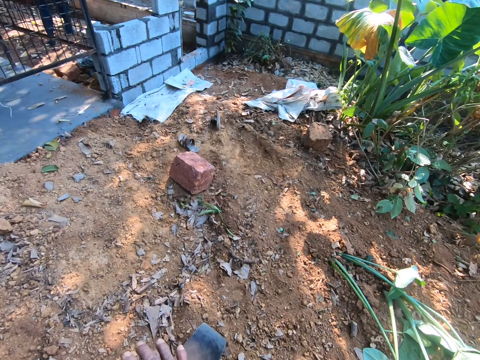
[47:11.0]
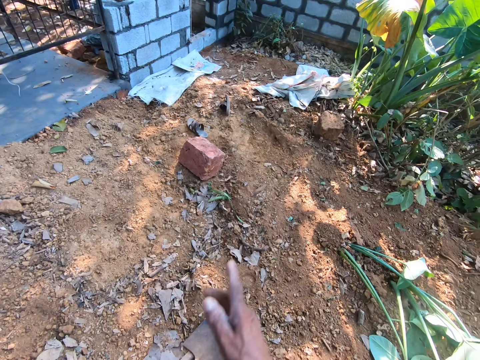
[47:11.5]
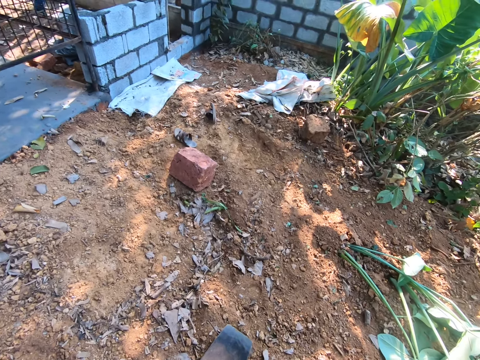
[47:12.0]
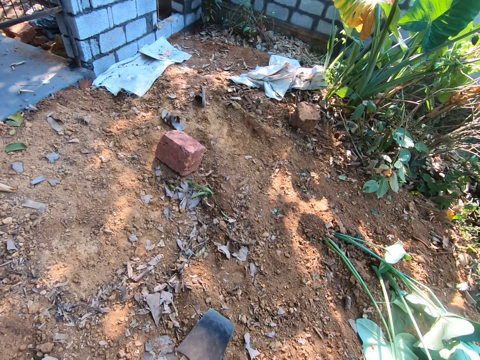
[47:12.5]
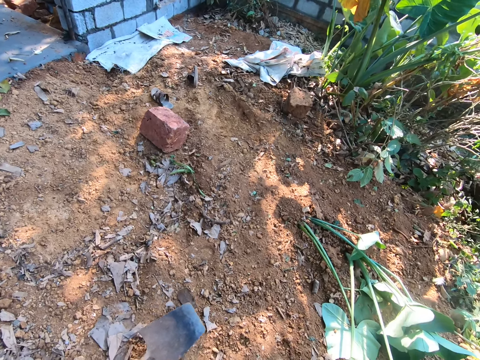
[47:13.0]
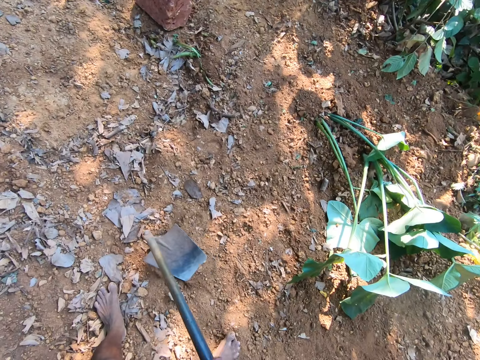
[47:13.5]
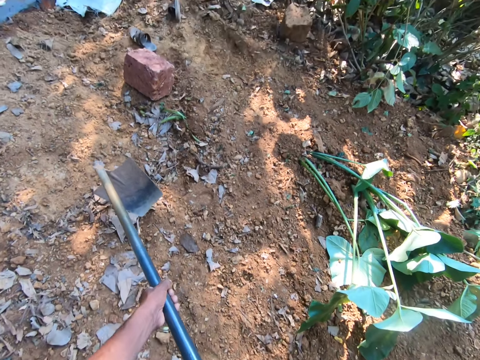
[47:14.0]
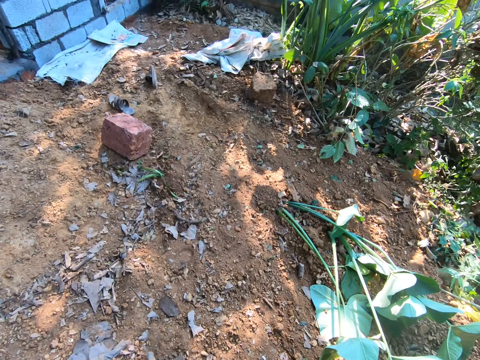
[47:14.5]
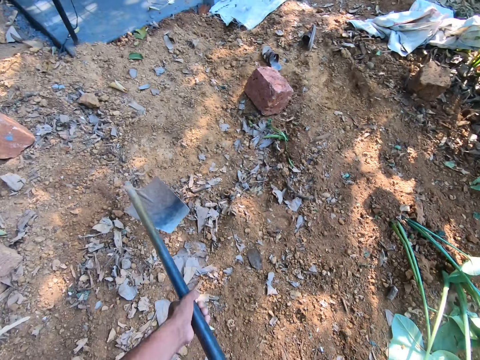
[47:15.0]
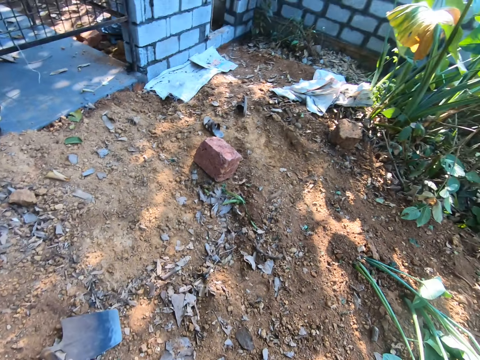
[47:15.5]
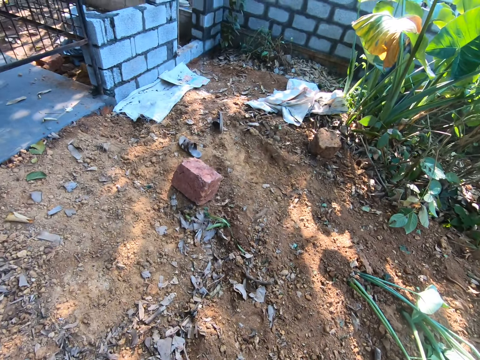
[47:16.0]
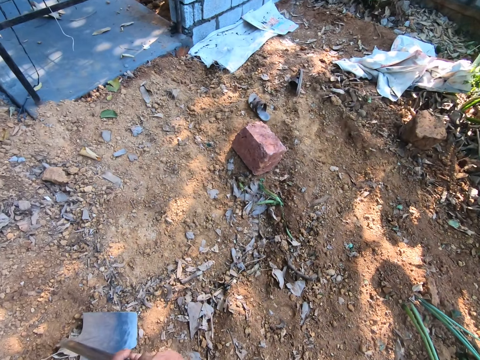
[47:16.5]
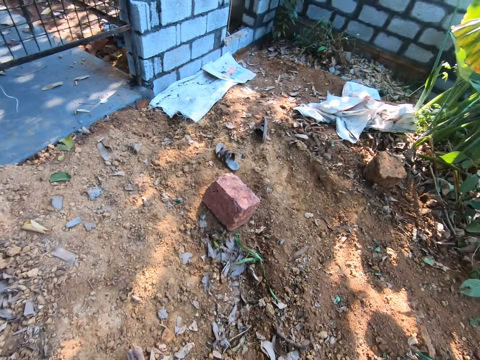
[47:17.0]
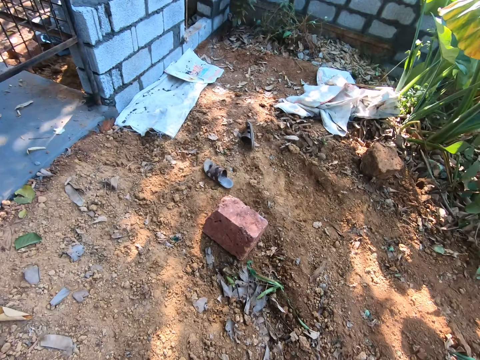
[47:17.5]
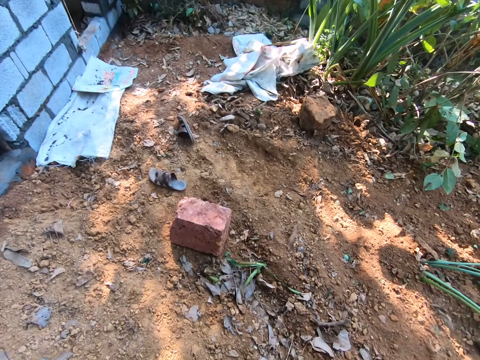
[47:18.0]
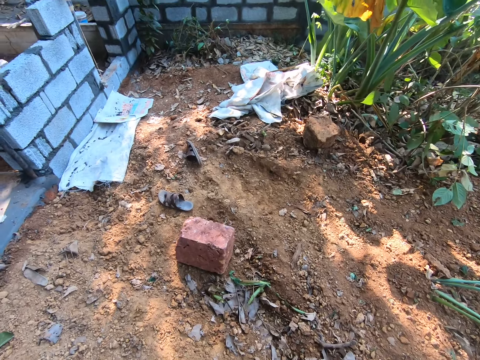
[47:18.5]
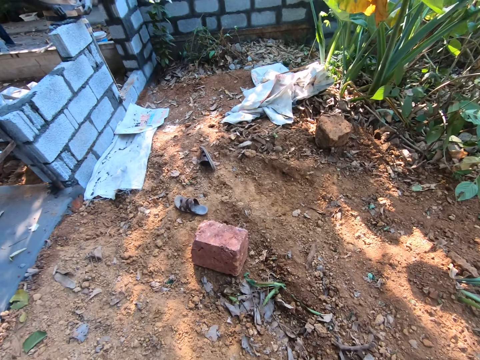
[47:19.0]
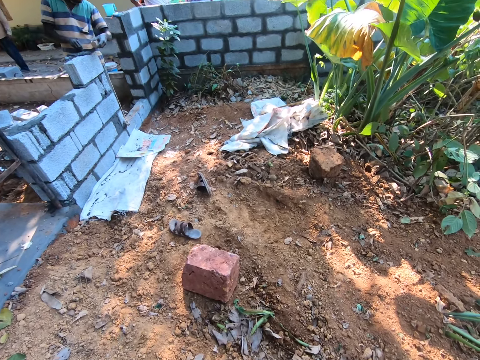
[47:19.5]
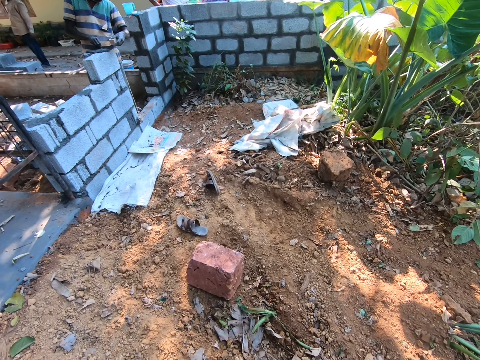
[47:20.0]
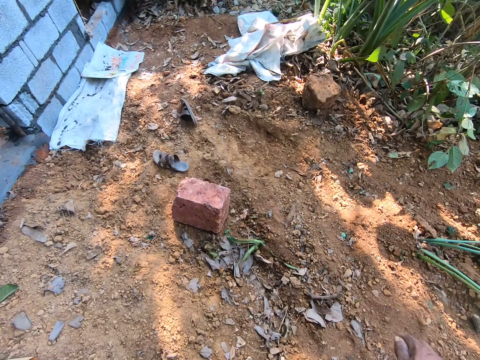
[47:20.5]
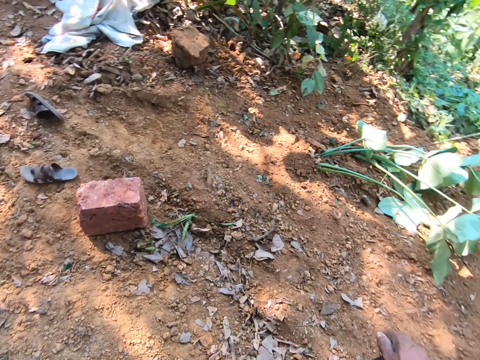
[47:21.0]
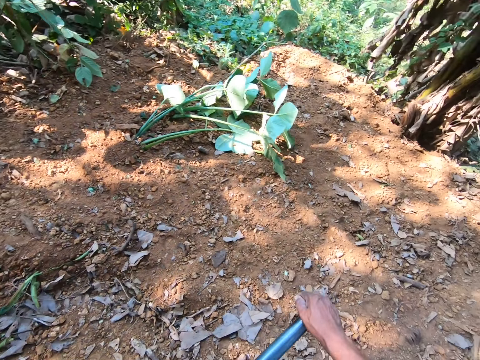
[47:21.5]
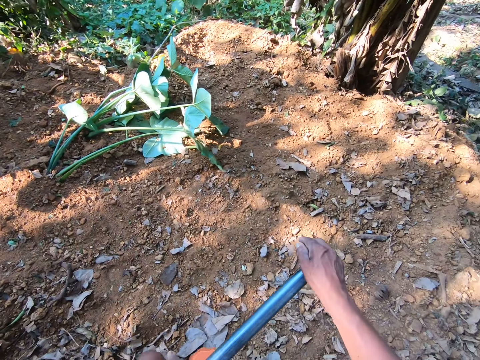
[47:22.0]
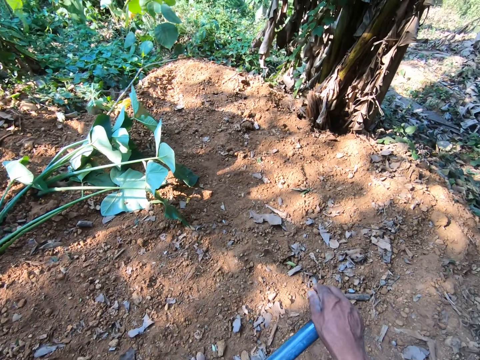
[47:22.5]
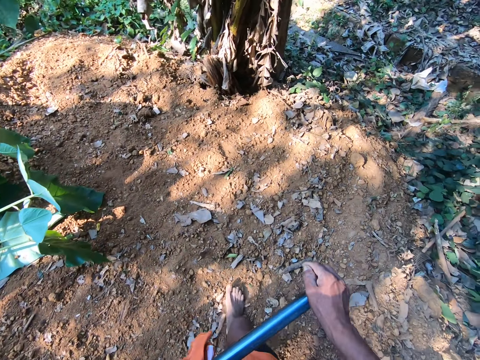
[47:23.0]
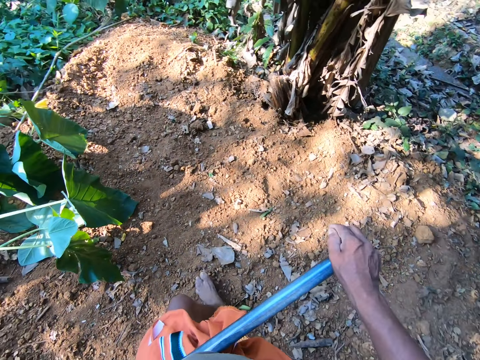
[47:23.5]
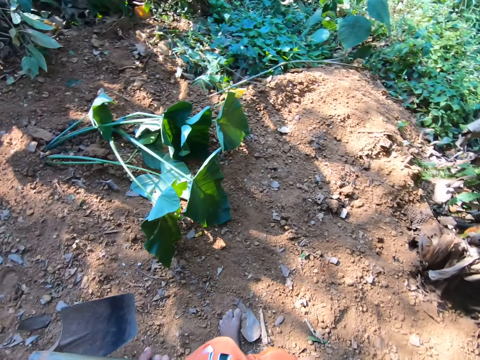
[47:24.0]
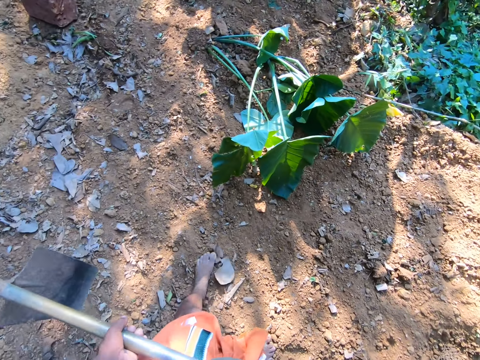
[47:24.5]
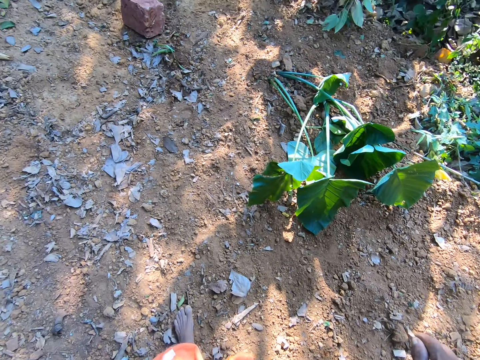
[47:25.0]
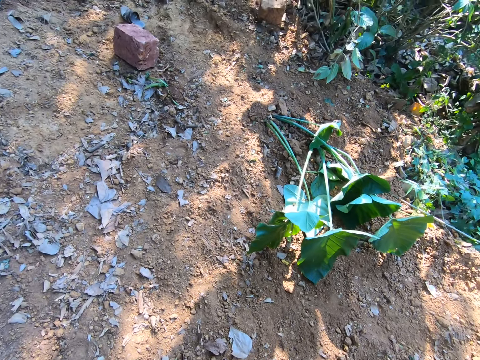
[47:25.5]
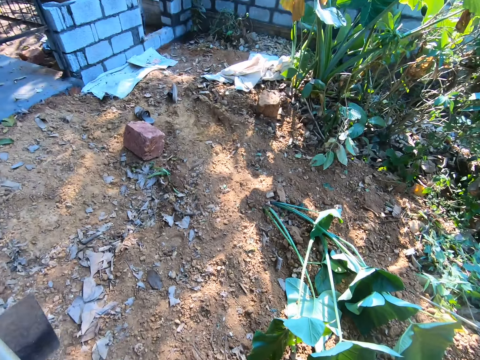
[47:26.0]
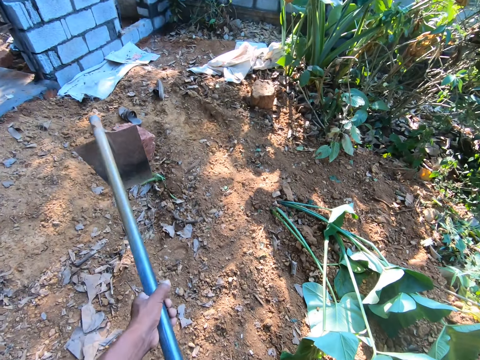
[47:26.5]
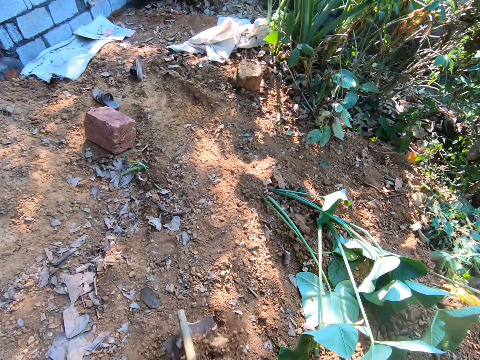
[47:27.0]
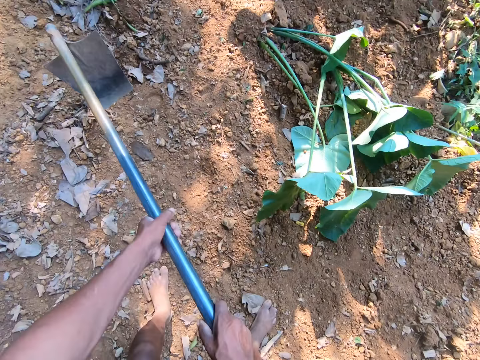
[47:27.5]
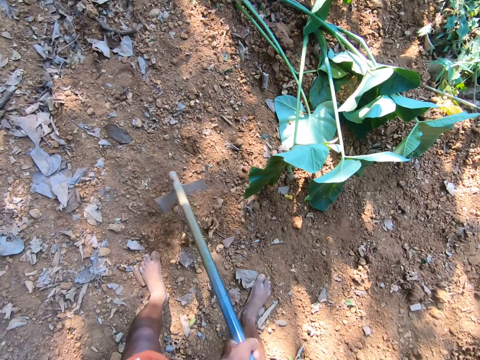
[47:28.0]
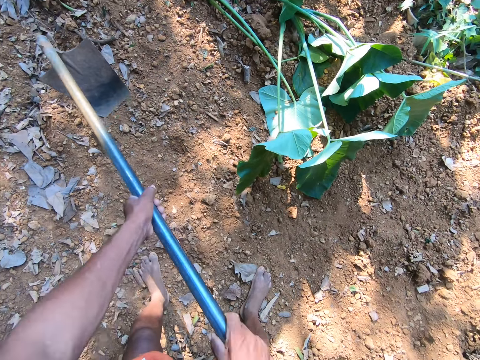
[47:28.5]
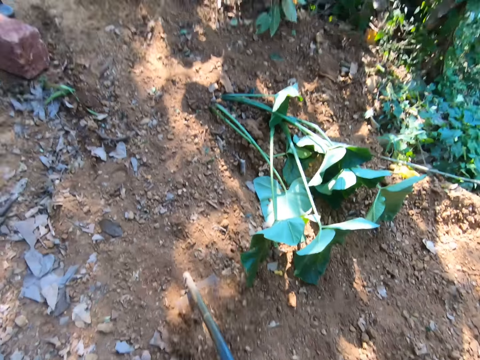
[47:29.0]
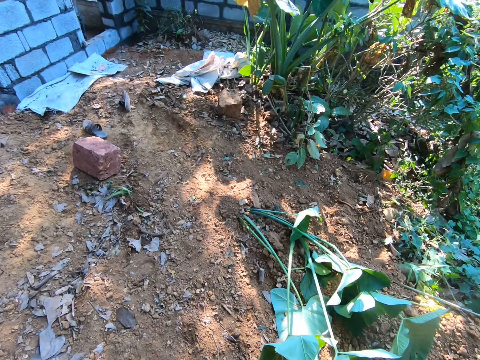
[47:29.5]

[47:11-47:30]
The camera wearer digs the ground with the hoe in both hands. He drops the hoe on the ground with his left hand. He walks in a garden. He converses with a man. He carries the hoe with both hands. He digs the ground with the hoe in both hands.

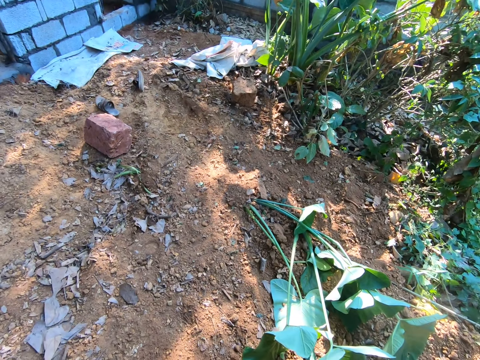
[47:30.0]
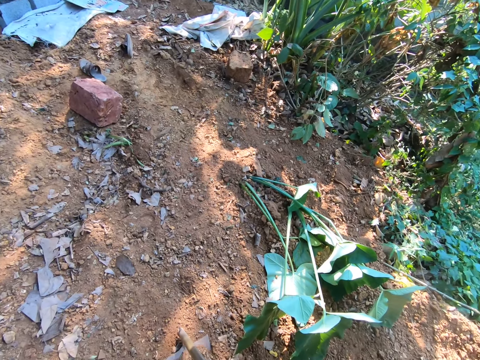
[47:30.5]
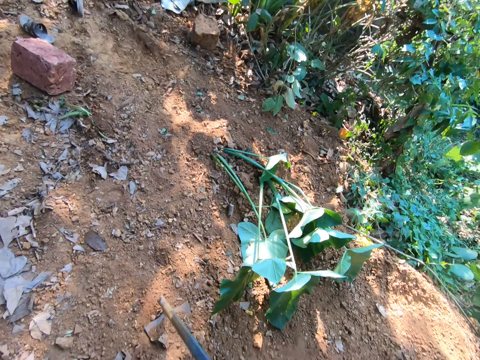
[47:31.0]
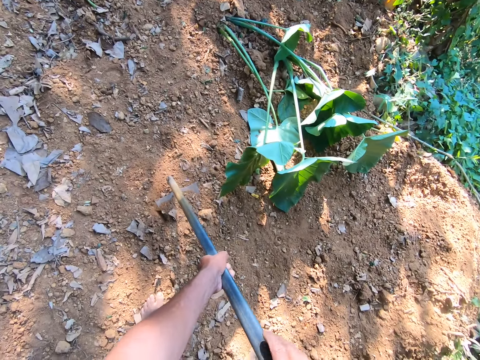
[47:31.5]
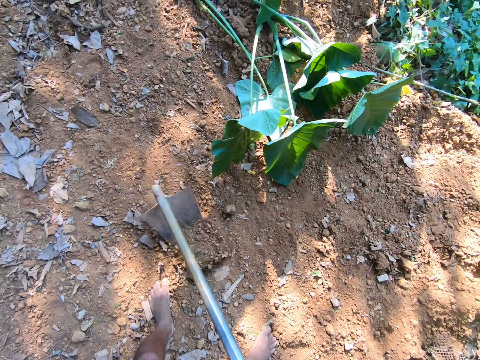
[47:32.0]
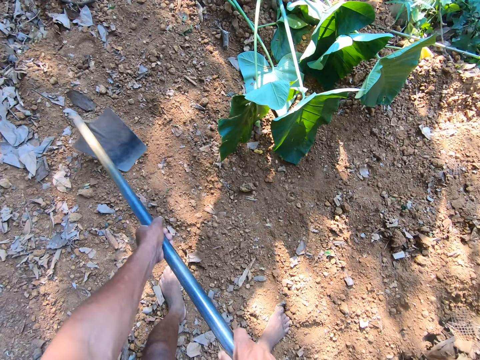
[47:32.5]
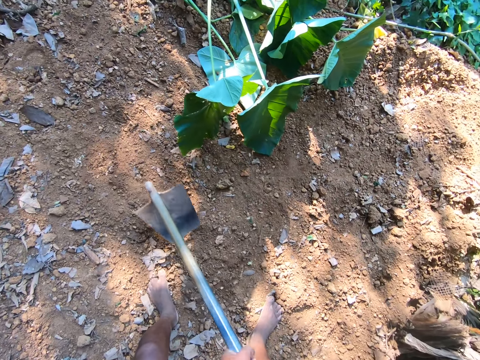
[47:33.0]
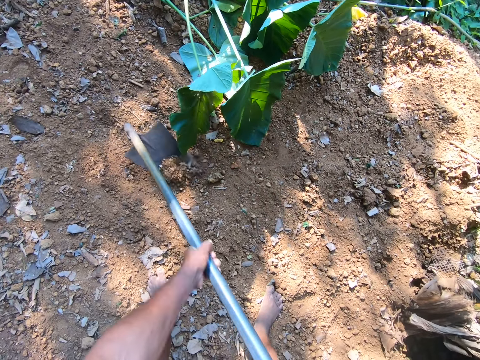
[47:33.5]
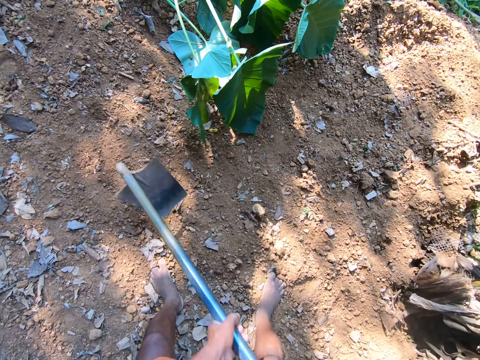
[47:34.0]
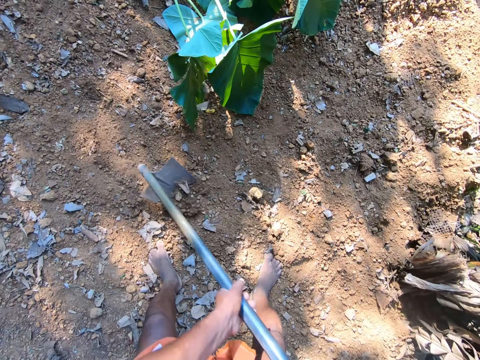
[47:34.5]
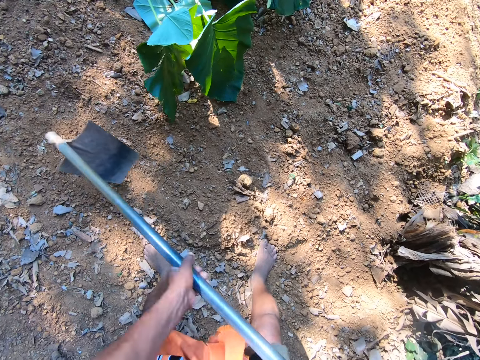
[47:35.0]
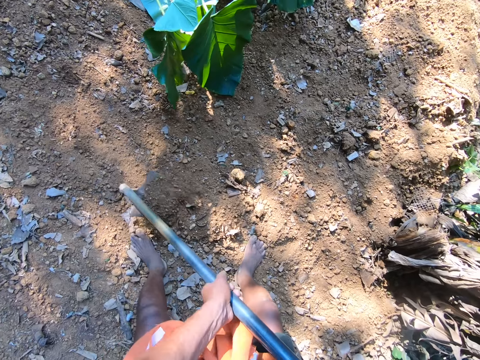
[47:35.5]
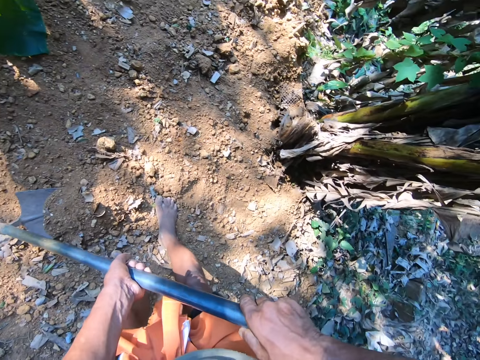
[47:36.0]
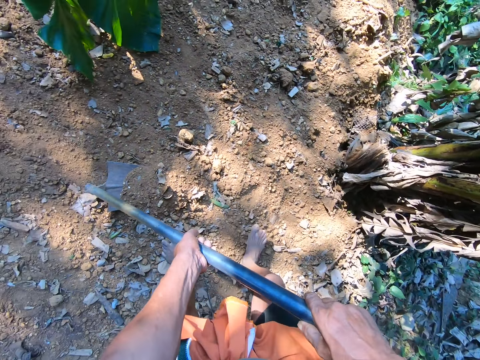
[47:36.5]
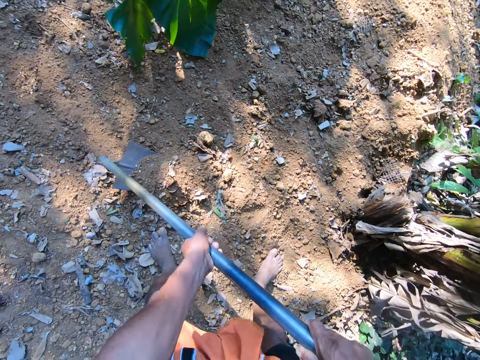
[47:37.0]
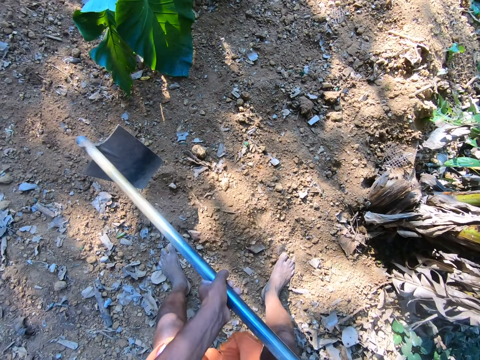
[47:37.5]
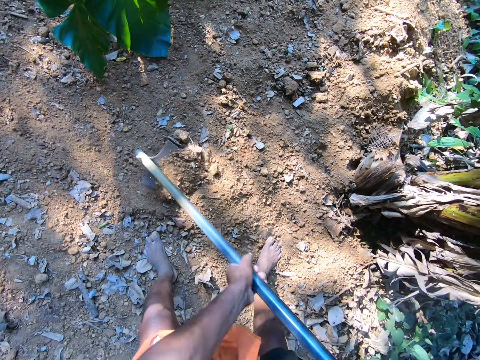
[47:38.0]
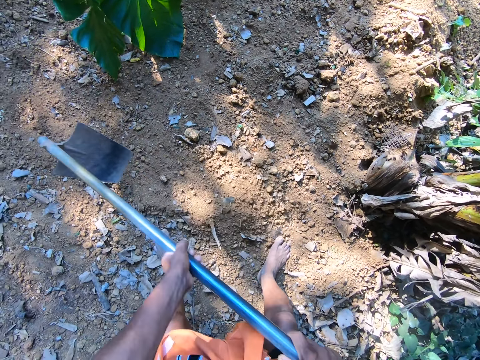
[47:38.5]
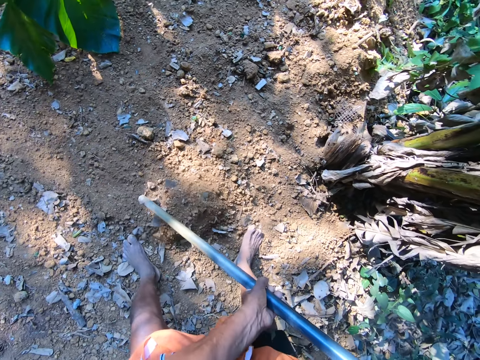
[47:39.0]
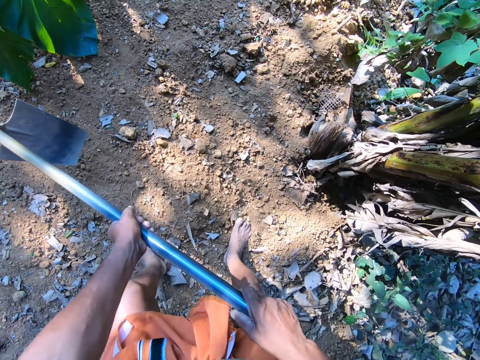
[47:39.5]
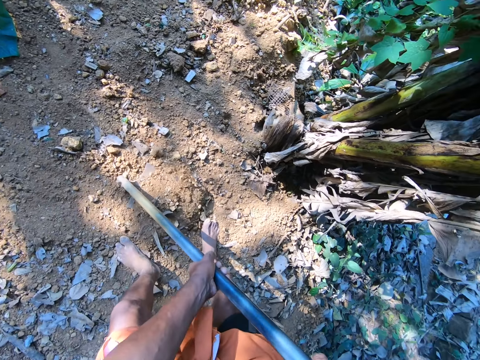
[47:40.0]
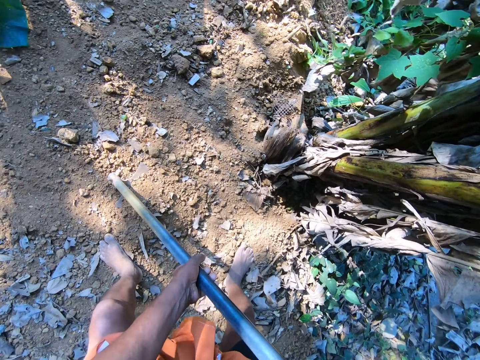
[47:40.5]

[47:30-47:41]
The camera wearer digs the ground with the hoe in both hands.
